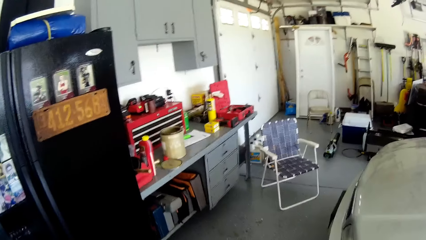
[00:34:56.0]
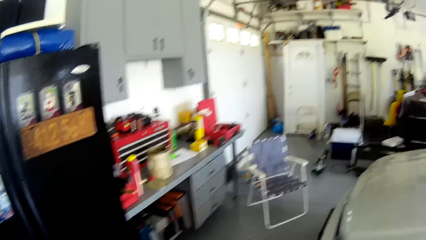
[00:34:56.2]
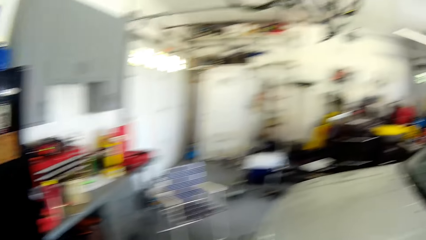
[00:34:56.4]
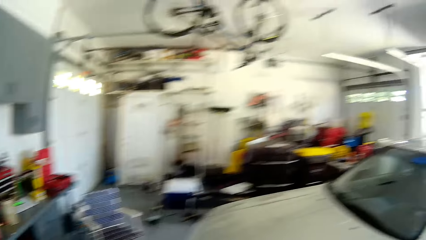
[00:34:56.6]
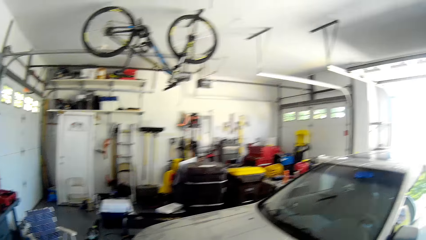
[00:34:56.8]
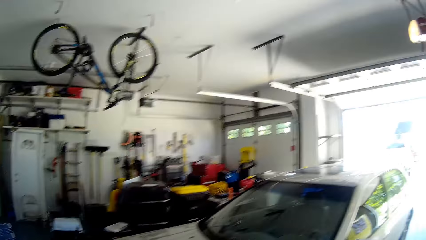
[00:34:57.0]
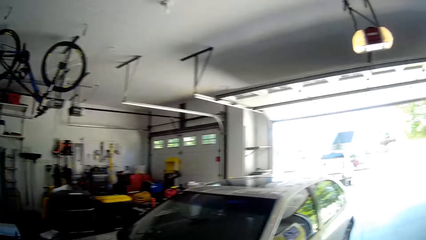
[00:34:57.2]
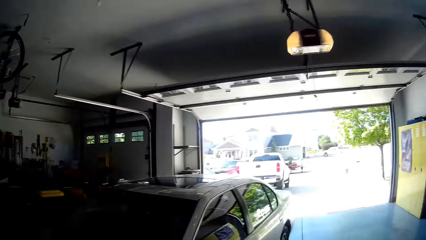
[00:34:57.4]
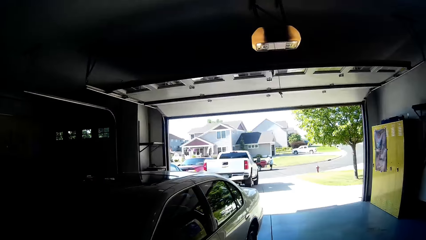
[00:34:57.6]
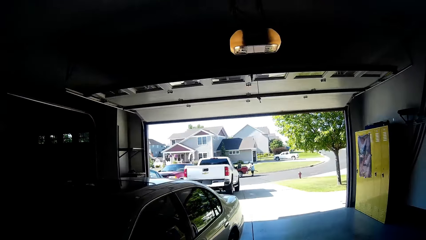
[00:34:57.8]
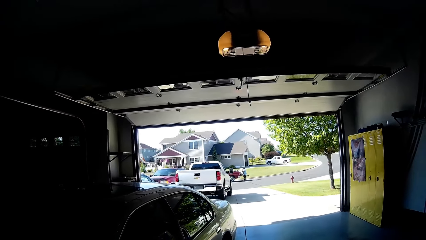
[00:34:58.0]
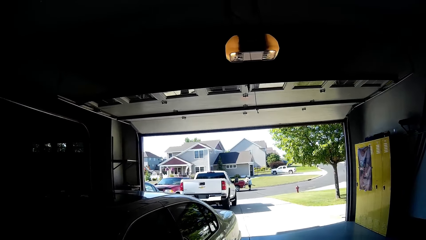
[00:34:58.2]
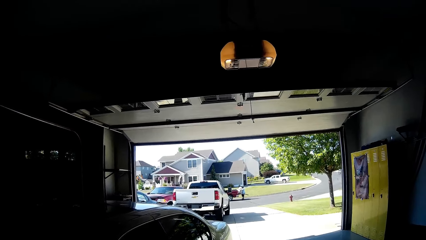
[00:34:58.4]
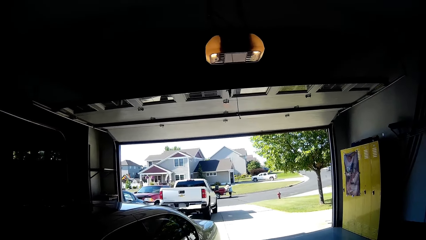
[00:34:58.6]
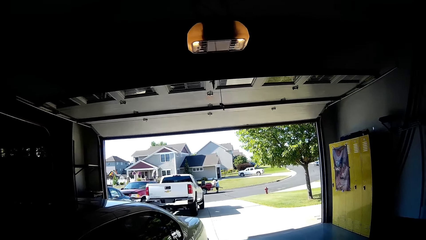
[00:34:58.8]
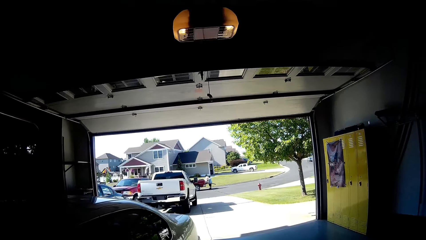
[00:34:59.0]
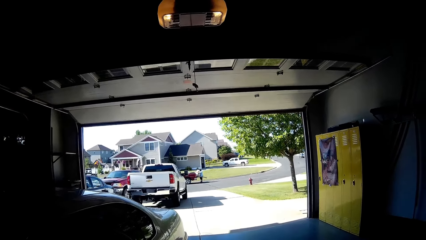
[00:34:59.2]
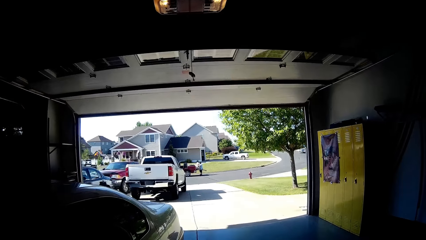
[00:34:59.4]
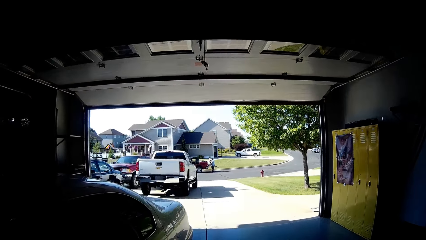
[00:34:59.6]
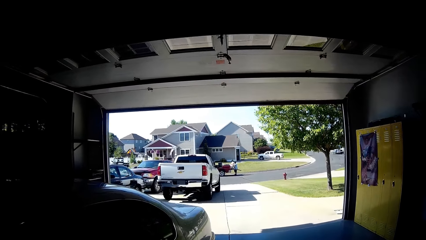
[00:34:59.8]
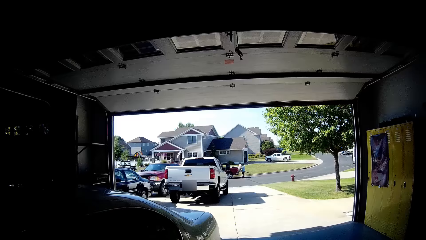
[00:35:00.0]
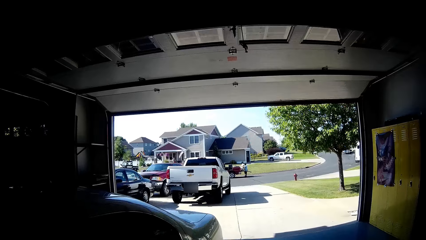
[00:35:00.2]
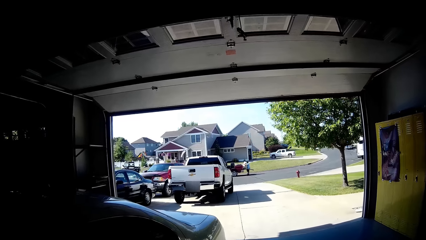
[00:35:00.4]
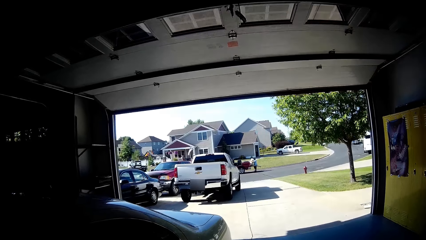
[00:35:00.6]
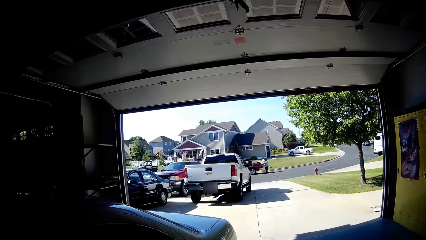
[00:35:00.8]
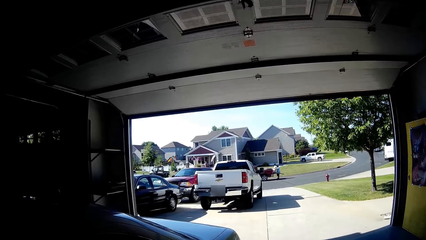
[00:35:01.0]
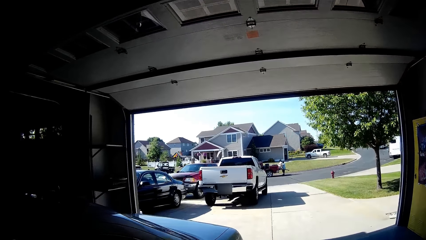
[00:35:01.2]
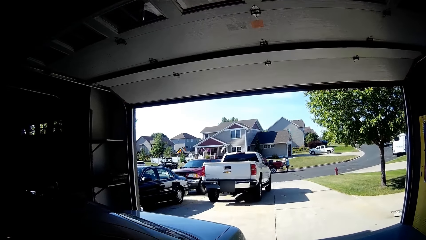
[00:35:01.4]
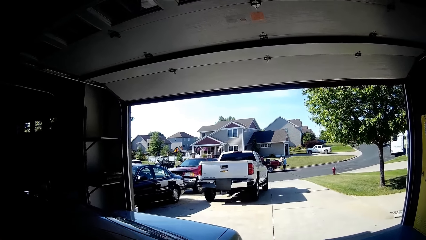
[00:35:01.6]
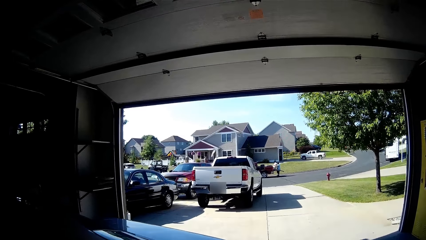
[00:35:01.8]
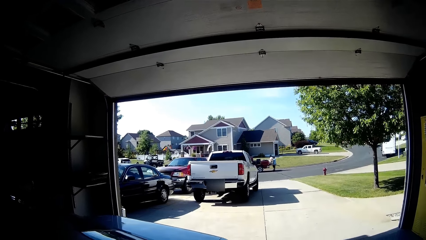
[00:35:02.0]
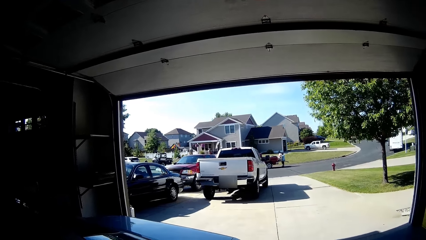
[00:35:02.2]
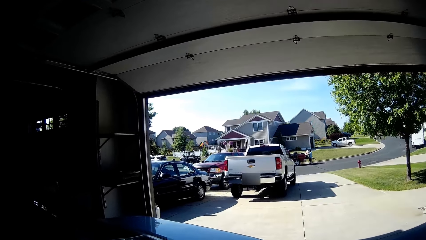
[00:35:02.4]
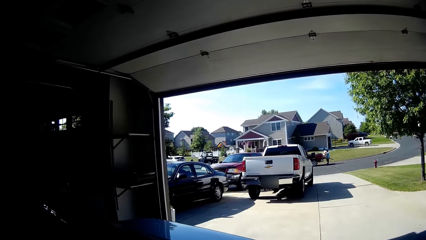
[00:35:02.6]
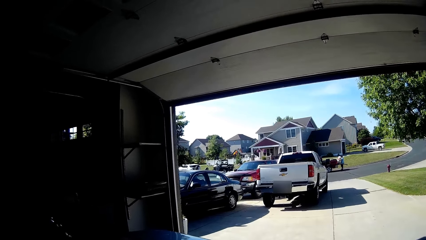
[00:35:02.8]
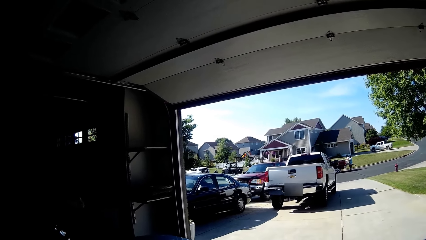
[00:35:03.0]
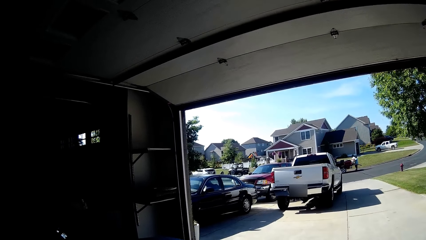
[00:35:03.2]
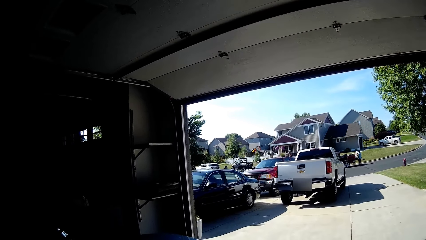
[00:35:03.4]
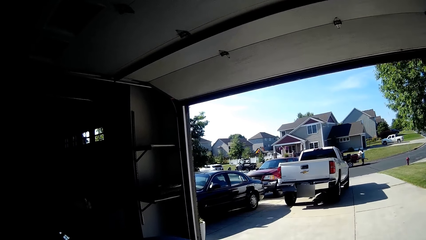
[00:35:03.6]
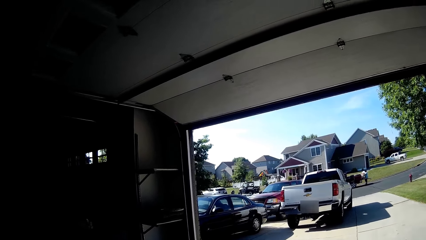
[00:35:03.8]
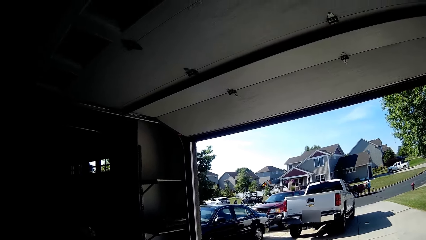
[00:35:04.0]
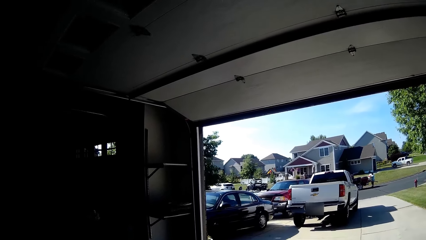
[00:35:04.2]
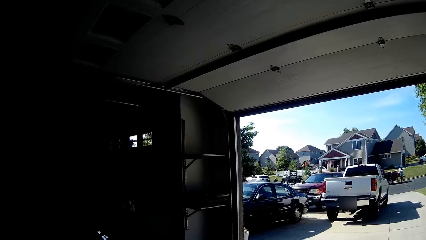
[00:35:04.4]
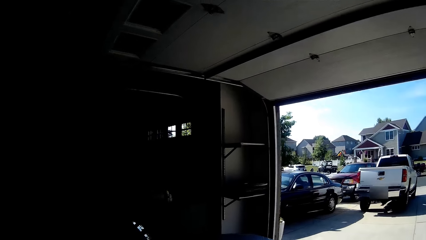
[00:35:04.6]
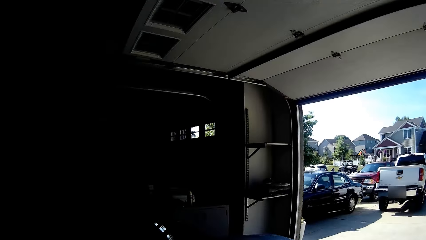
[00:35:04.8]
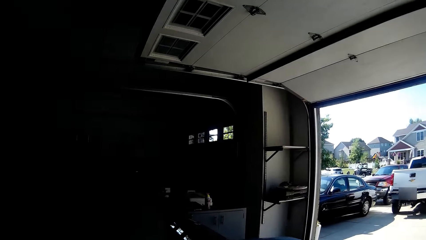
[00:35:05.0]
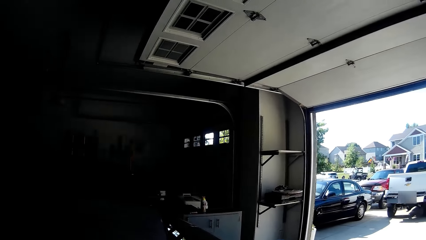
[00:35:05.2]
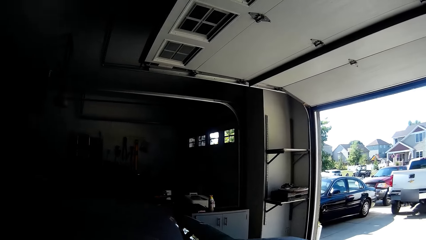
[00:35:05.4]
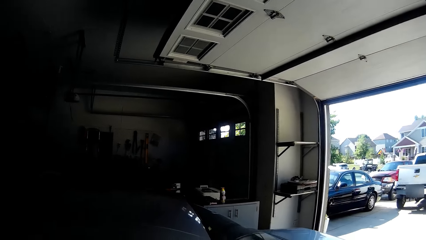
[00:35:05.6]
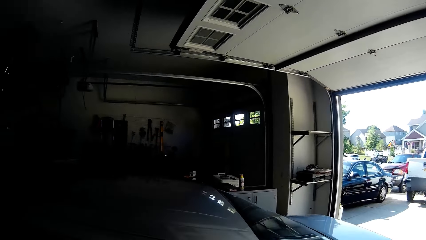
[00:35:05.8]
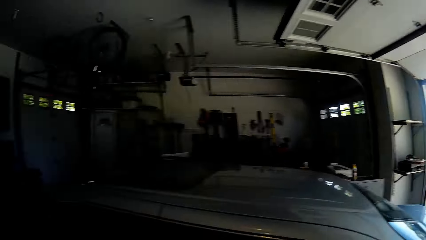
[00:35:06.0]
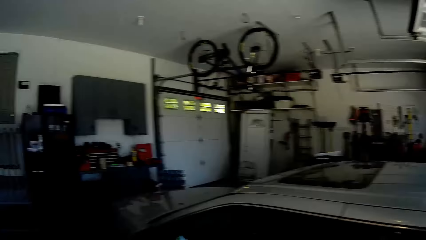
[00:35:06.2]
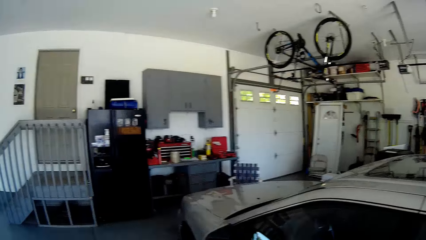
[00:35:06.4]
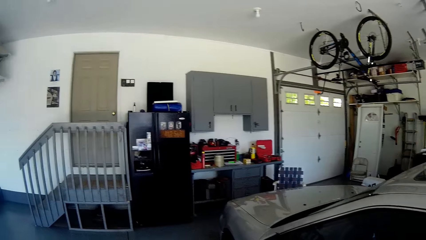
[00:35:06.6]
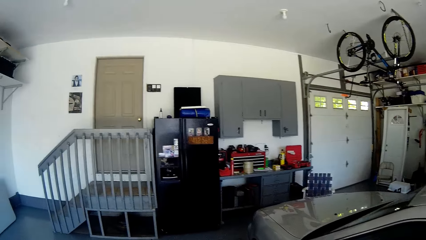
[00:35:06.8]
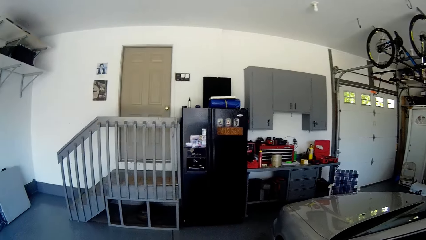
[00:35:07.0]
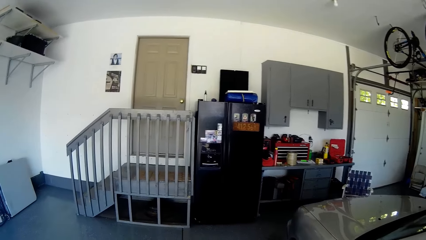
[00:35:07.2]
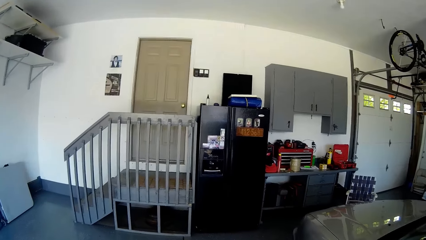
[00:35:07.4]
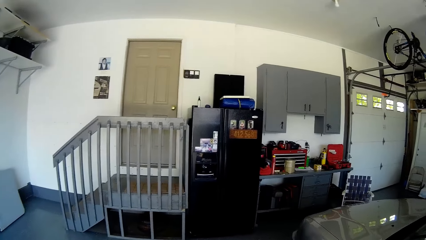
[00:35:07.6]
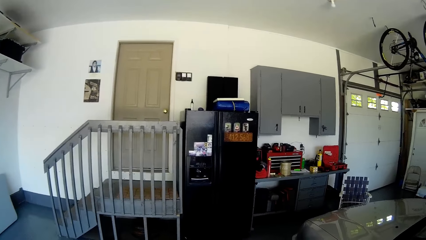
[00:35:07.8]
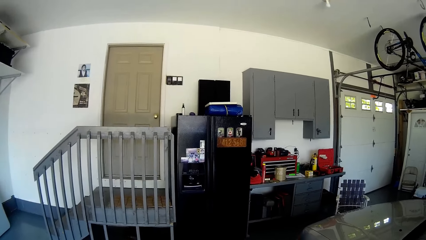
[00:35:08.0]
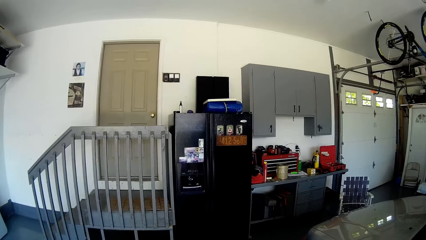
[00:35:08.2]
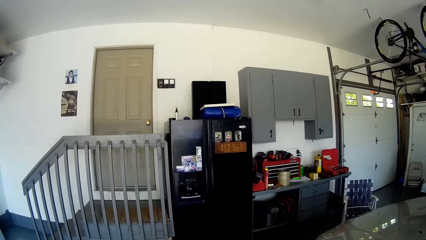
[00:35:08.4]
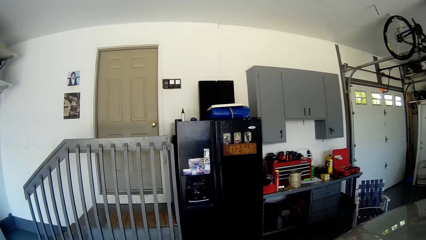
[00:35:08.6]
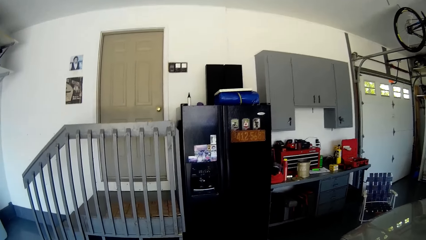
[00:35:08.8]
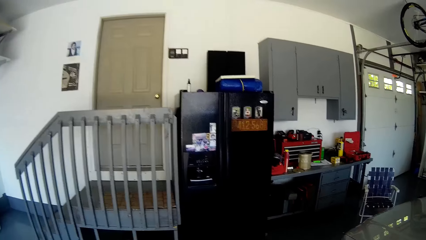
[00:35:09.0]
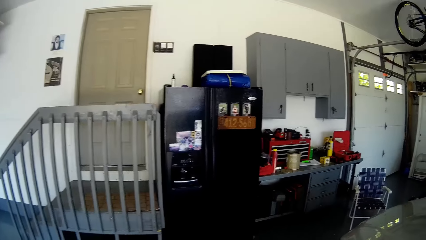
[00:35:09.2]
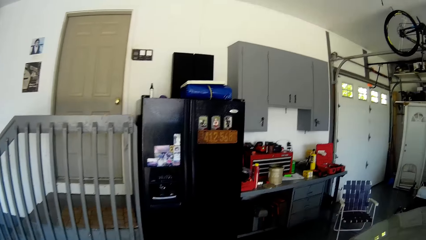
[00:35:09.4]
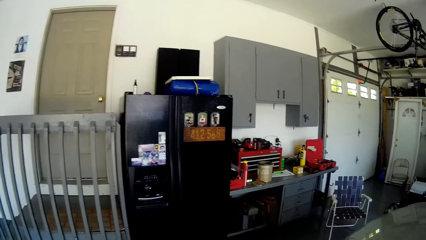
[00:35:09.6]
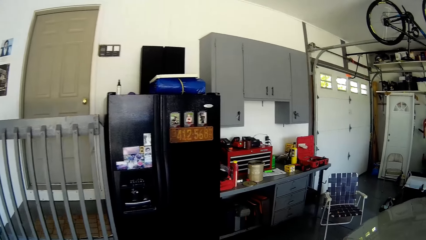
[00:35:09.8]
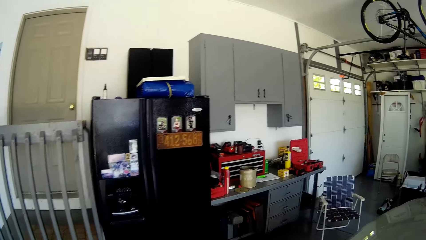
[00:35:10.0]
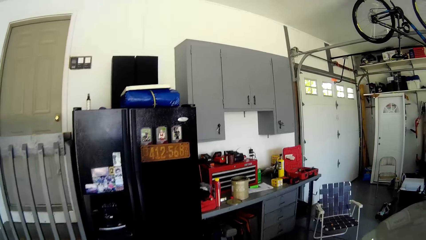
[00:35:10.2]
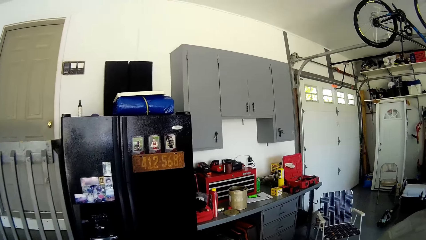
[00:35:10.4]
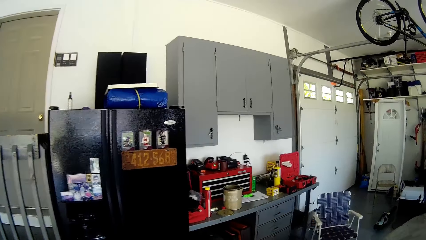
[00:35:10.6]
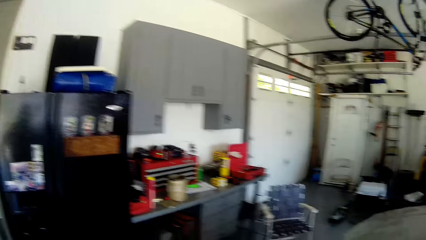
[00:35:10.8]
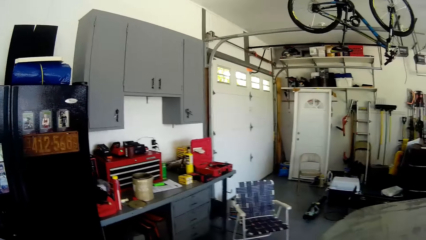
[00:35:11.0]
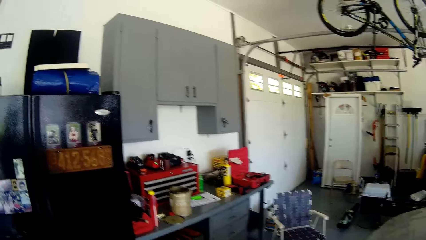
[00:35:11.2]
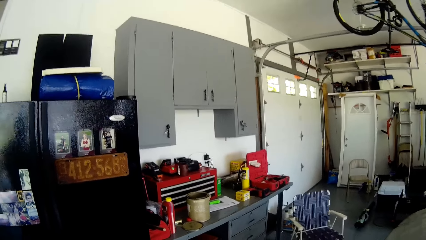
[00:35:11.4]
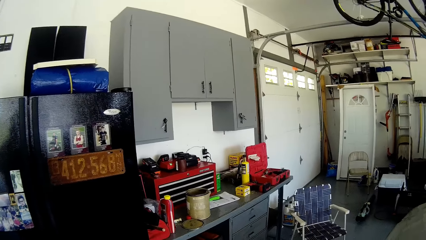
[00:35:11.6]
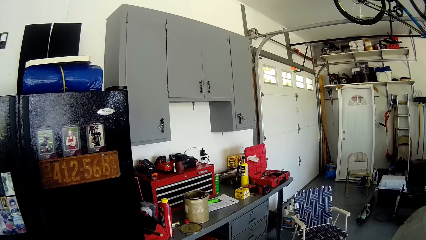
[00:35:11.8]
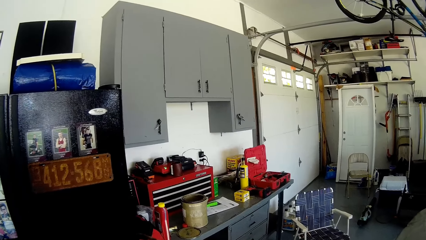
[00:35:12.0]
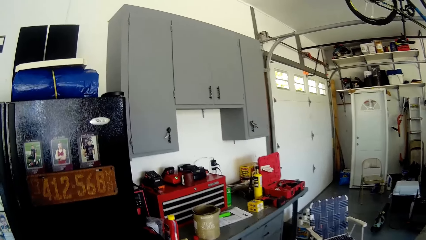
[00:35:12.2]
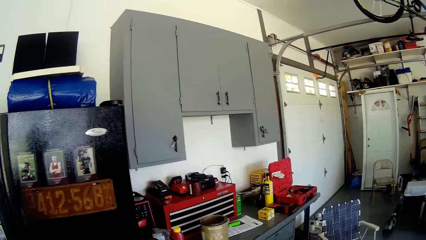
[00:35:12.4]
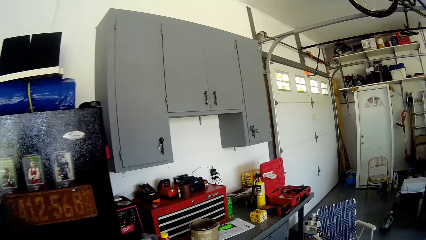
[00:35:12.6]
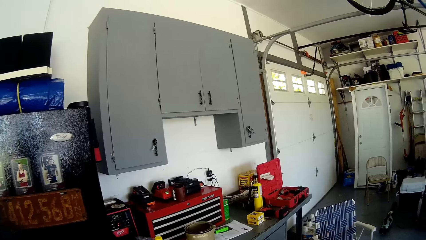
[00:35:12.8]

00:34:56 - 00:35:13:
The camera wearer turns around. They walk in the garage. They look around. They walk in the garage.
